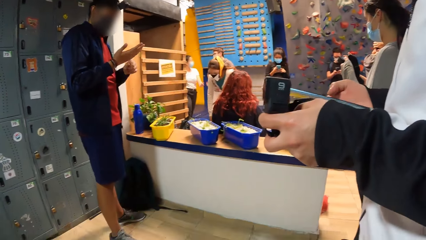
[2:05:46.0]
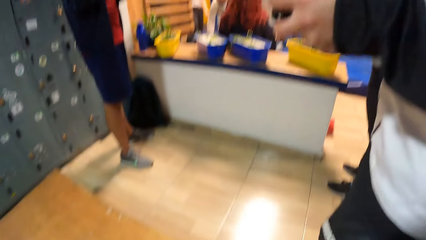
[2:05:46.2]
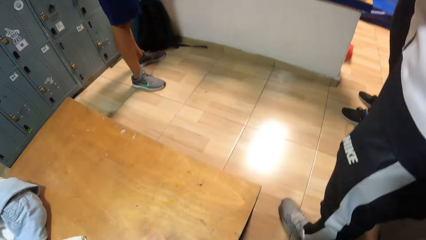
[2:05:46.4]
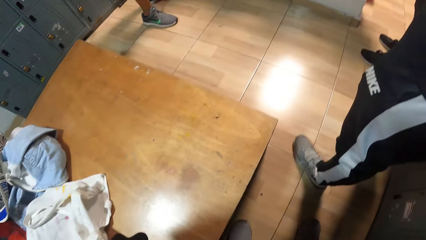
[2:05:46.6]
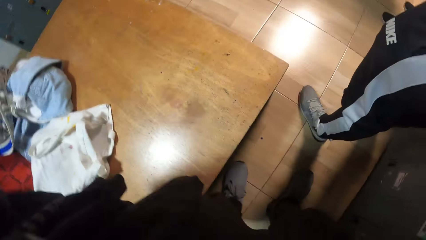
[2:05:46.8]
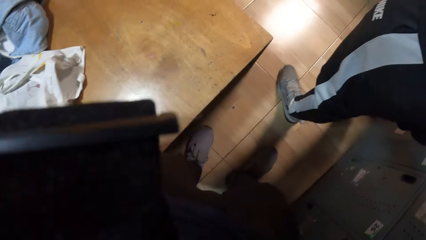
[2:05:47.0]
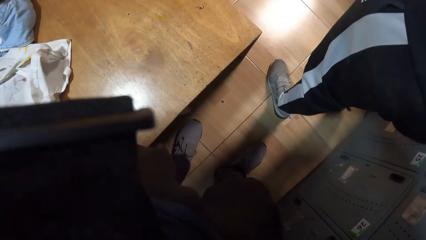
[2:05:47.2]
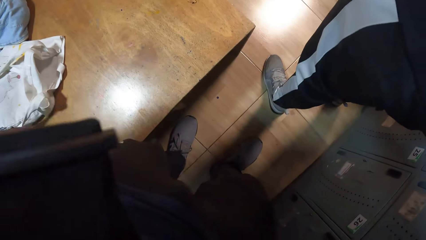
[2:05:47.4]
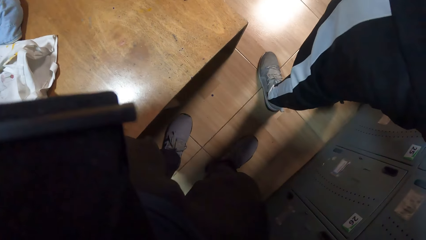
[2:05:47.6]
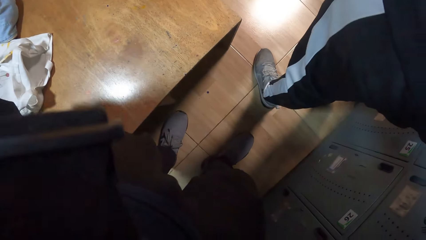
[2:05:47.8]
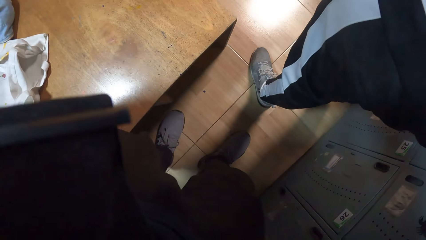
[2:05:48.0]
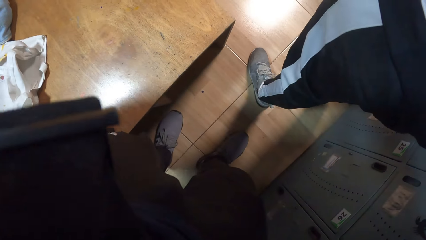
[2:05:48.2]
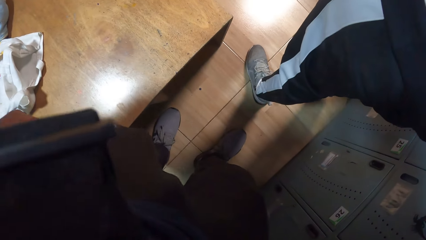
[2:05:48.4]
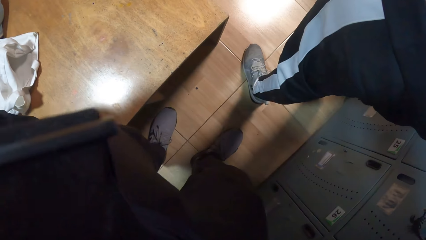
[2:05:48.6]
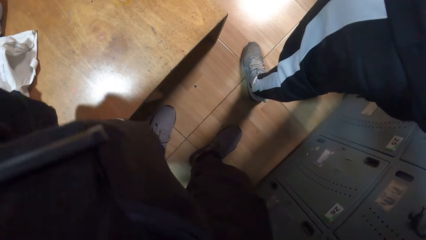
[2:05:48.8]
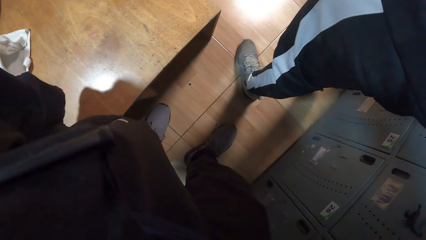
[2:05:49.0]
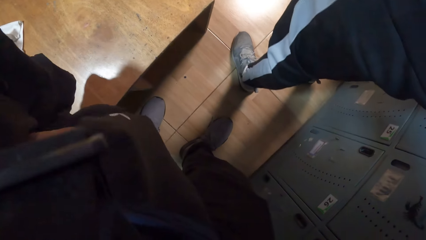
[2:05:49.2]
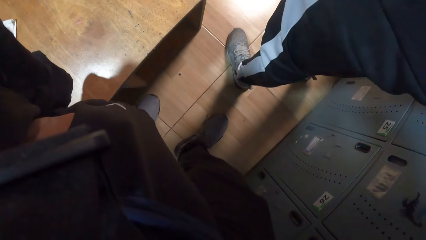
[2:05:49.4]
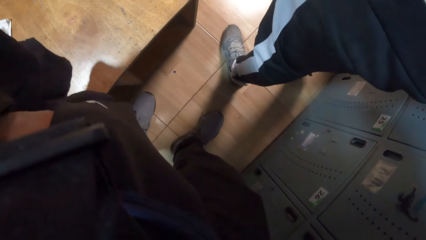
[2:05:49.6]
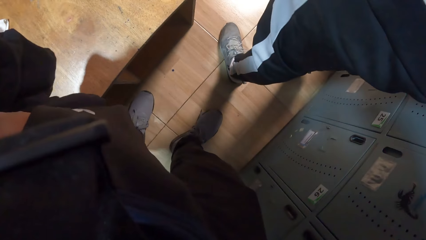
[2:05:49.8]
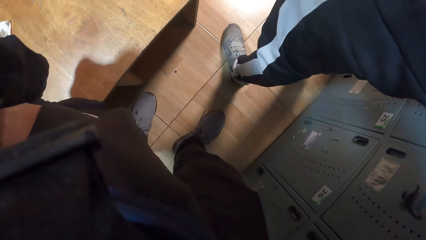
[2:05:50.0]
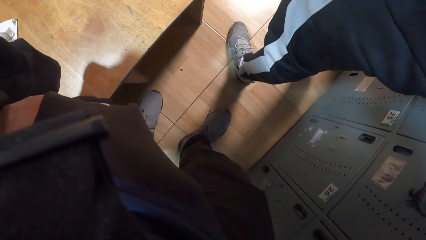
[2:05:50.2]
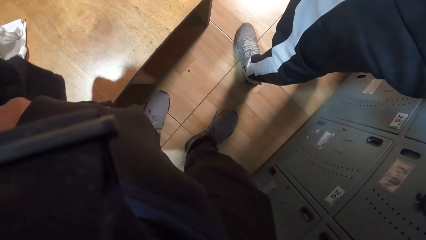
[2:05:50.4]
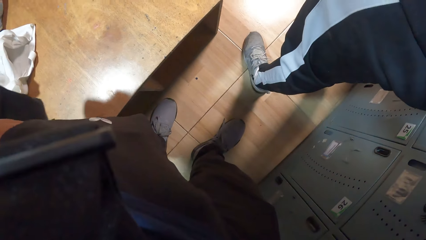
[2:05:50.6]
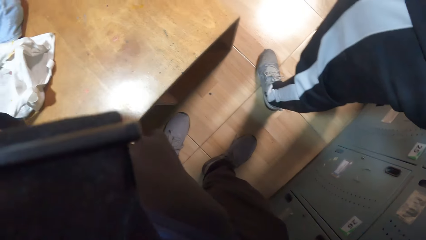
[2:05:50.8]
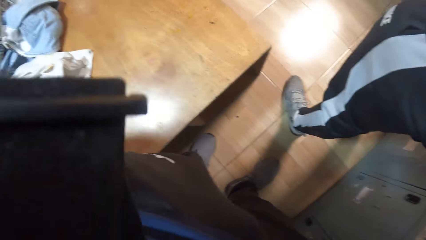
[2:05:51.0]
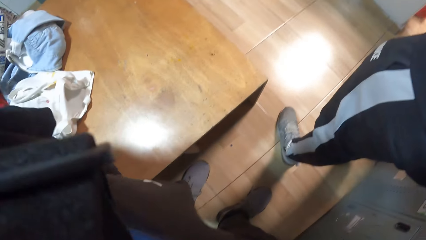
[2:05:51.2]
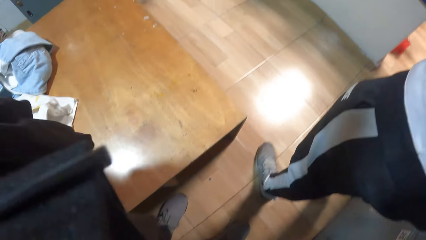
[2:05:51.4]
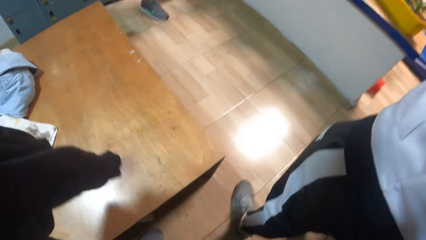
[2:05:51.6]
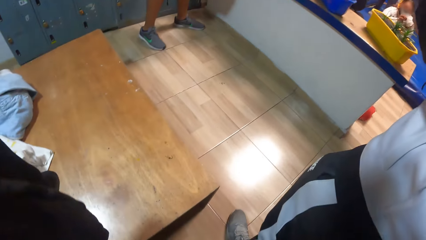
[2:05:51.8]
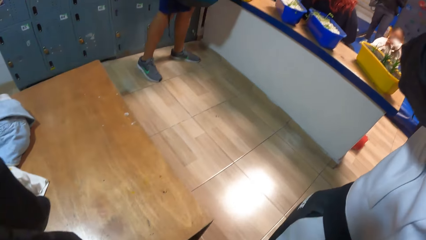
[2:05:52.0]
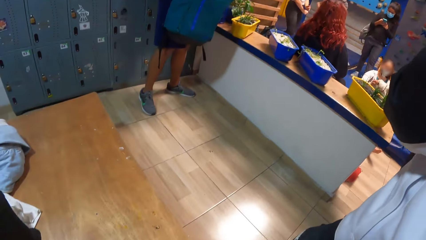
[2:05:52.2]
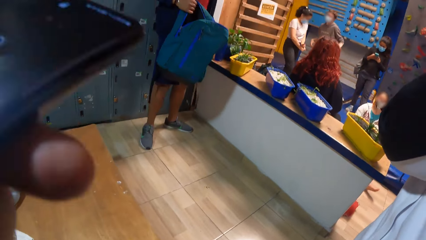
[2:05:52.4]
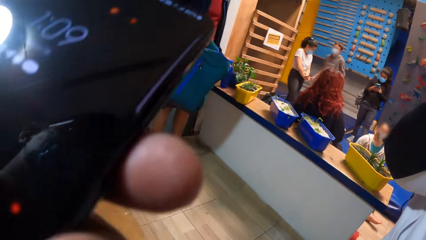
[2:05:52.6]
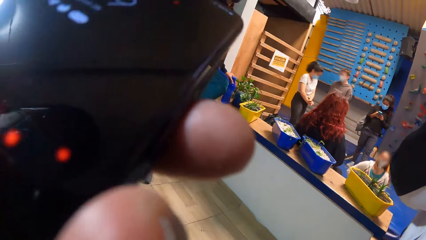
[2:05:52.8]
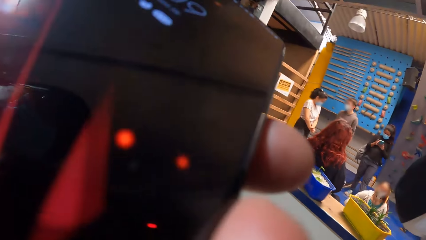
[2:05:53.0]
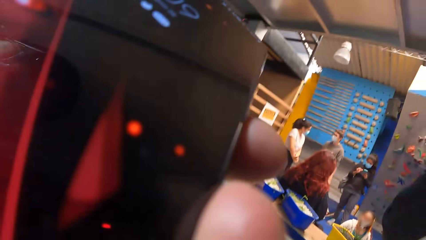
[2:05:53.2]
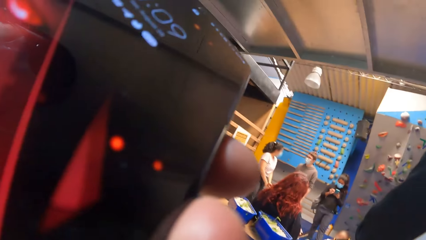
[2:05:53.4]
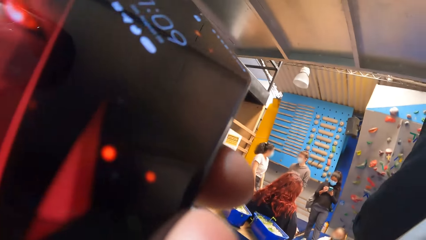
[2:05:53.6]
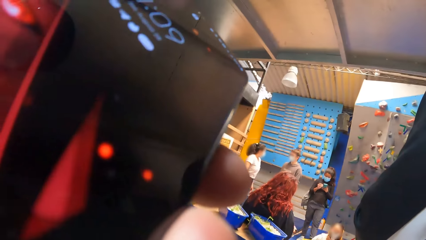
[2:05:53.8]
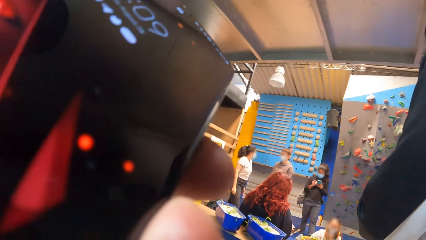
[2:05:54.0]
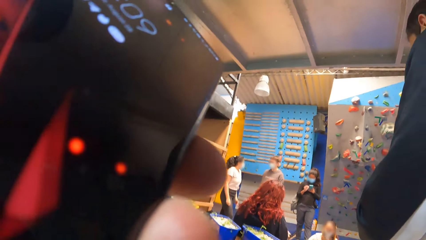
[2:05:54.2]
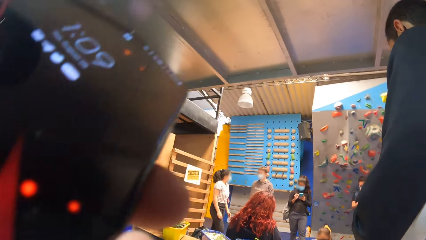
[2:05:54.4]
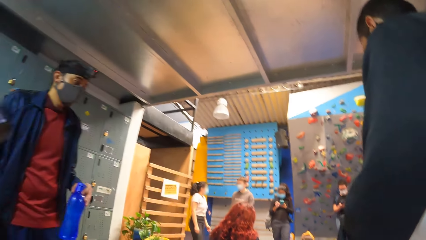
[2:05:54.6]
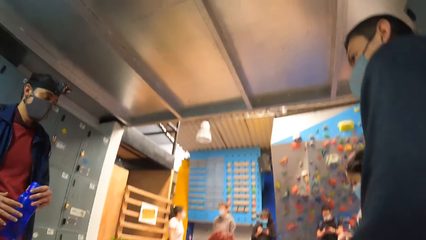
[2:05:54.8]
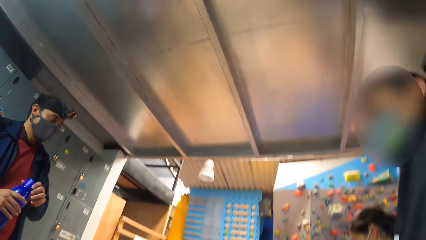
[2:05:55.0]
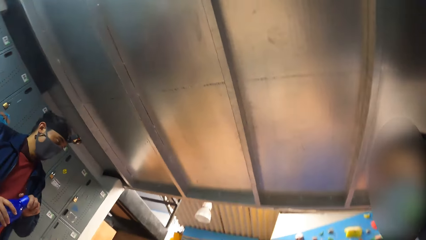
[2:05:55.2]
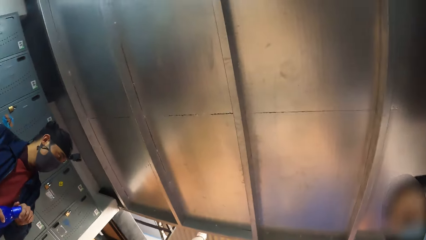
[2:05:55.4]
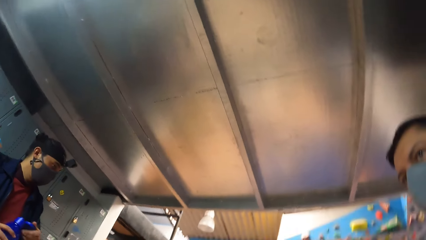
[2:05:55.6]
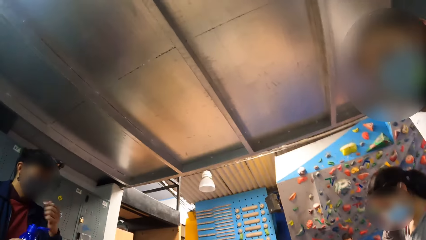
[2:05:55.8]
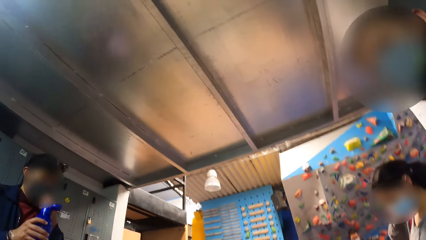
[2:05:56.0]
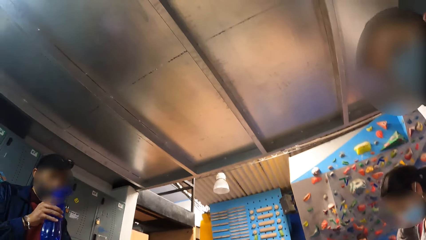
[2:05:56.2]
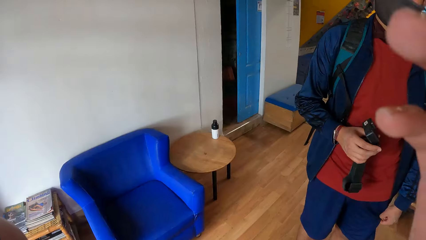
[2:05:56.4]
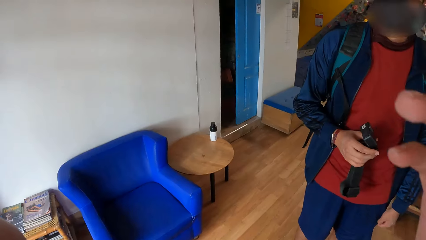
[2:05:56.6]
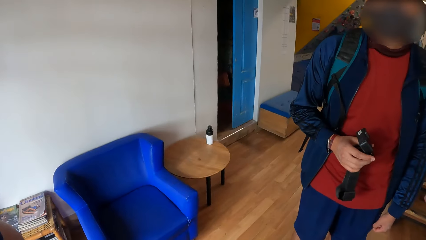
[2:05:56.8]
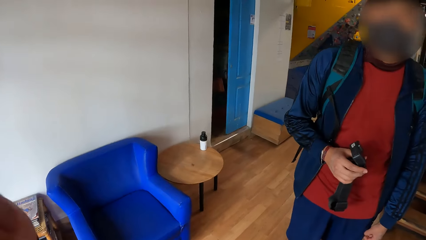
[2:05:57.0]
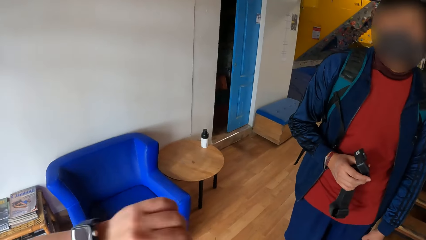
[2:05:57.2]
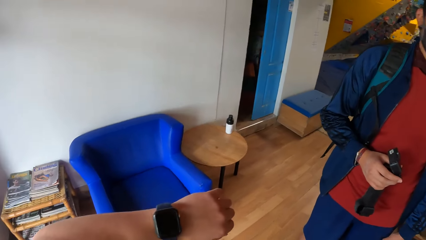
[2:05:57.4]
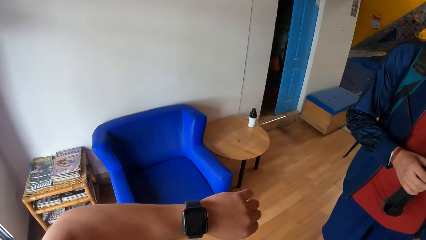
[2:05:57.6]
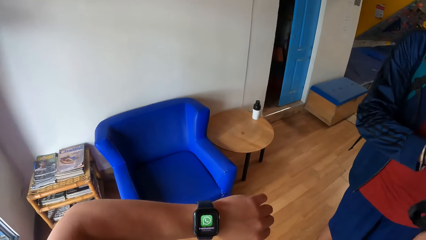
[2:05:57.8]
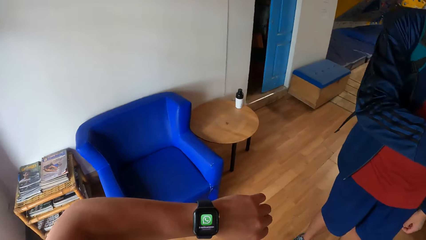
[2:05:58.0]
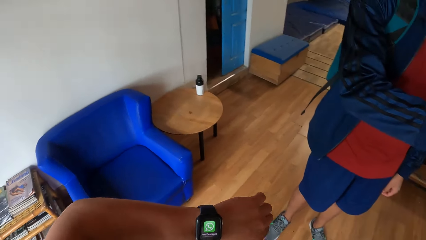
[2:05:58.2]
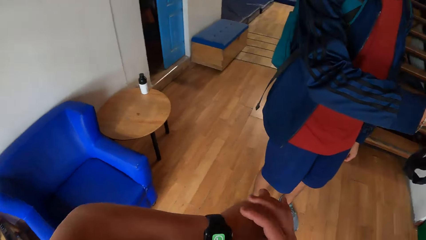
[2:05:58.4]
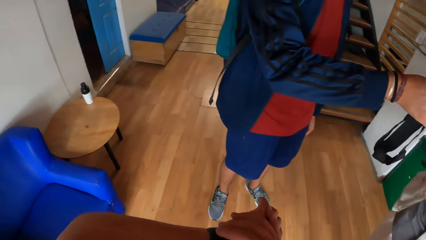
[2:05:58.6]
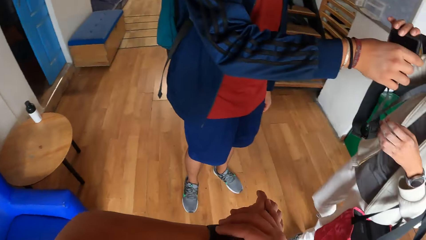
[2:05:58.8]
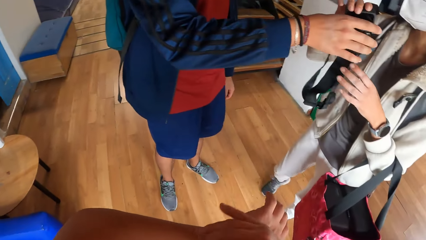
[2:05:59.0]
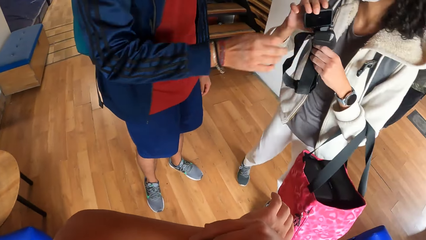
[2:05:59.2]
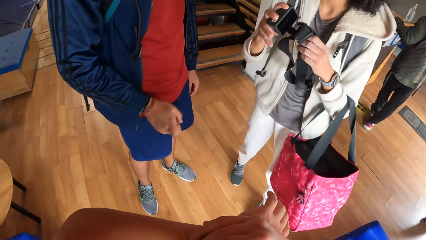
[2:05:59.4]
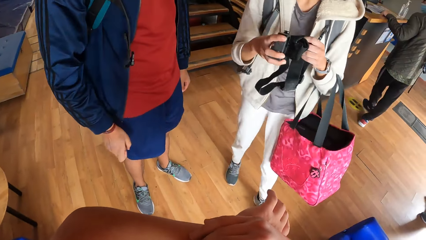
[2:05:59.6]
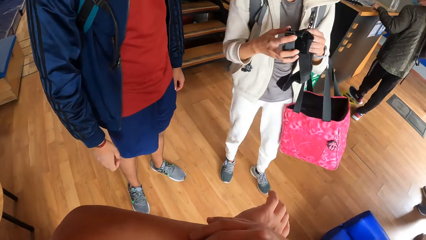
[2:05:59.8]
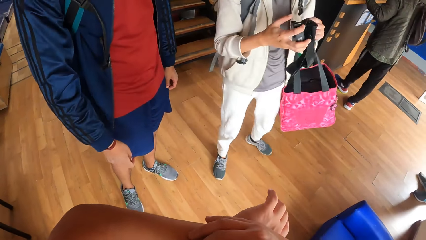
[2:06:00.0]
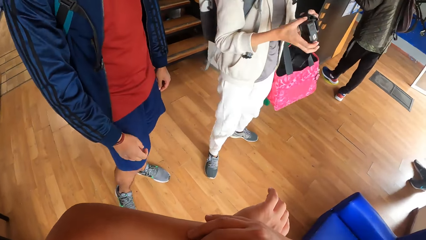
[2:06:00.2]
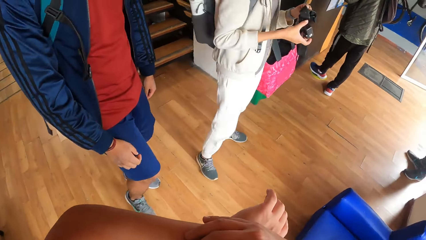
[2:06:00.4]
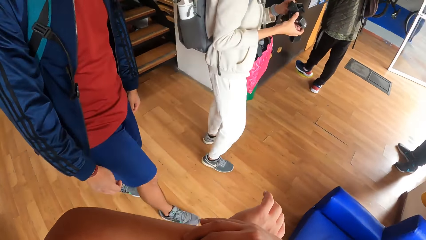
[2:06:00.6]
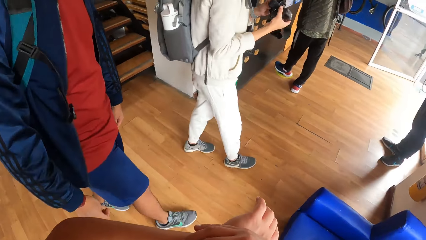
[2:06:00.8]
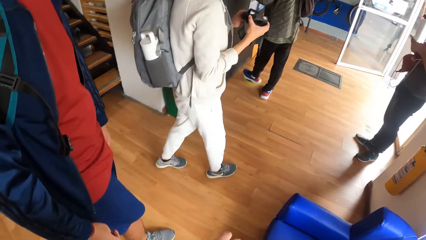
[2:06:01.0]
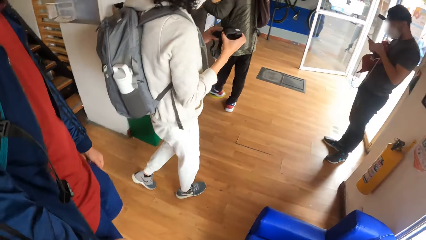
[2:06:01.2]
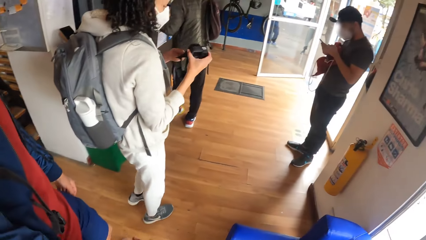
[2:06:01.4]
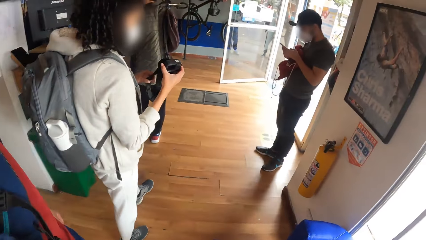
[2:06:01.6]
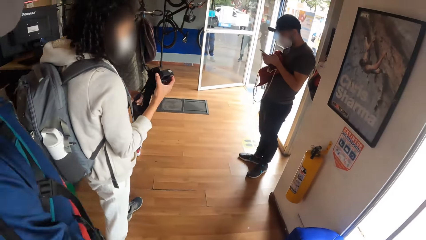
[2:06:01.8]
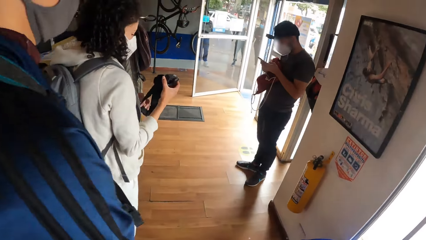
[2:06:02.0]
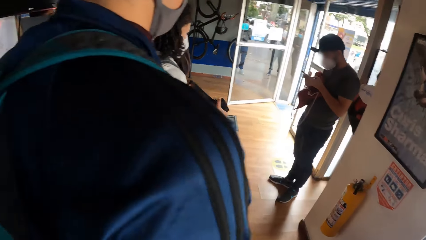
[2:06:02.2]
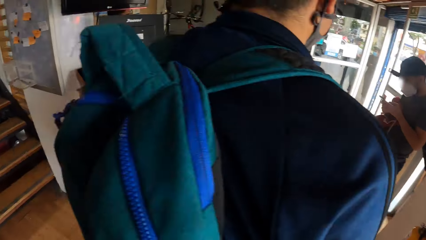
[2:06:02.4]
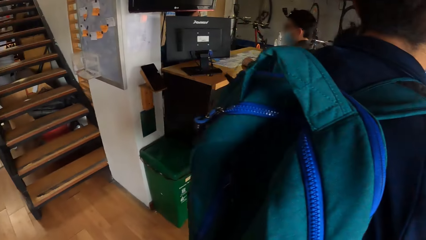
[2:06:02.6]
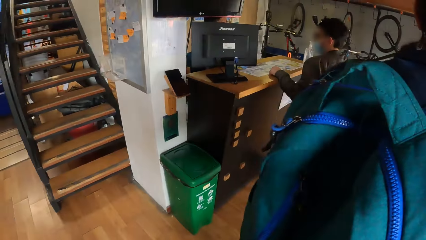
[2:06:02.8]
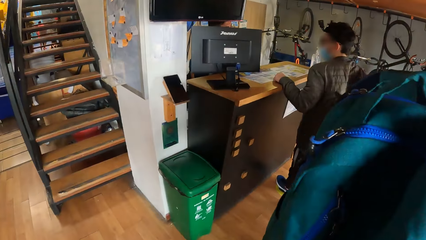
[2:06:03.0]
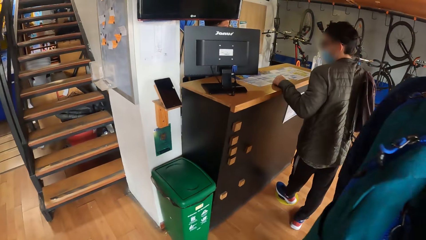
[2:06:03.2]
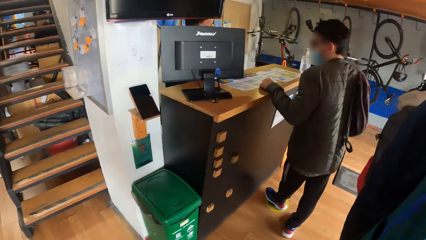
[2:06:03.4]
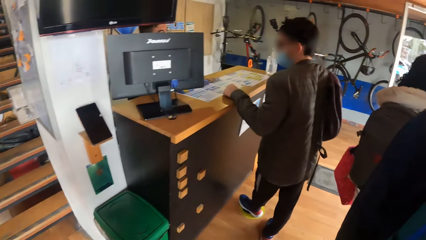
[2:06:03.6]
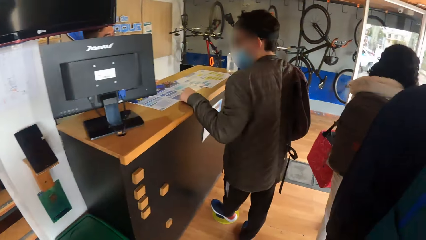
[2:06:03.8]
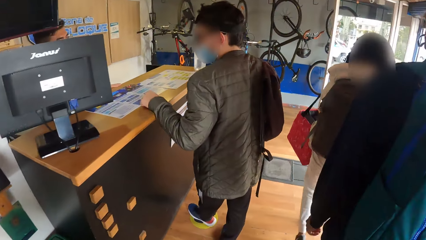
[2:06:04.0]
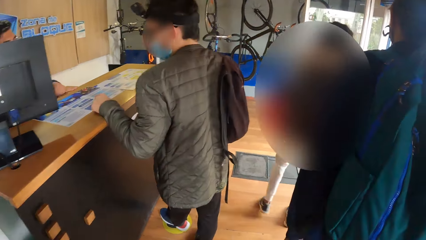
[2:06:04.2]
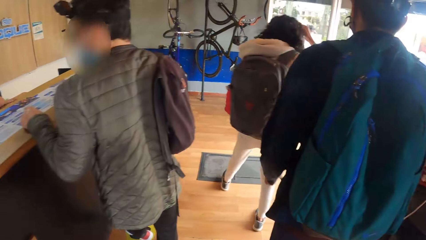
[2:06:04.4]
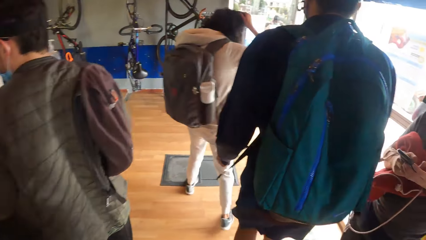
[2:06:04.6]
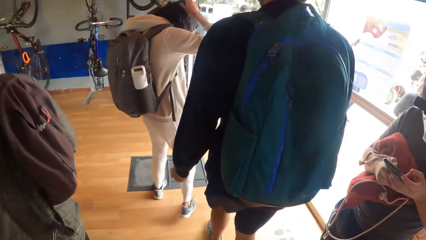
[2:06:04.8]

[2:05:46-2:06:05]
The camera wearer puts his left hand into his left pocket. He removes a phone from the pocket with his left hand. He holds the phone. He stares around the room. A man holds a water bottle in his hands. The camera wearer stares at a watch. He operates the watch. The man passes the device in his hands to a woman. The camera wearer stares around. Another man presses a phone by the door. The camera wearer walks in a room. Another man converses with another woman at a counter.
